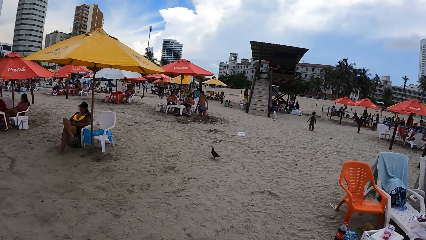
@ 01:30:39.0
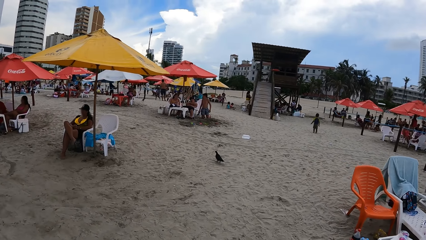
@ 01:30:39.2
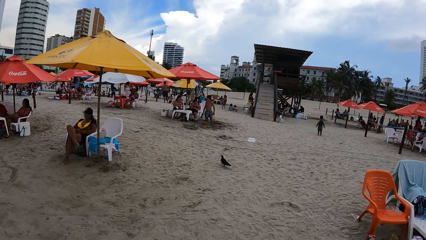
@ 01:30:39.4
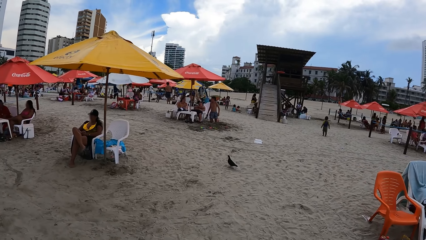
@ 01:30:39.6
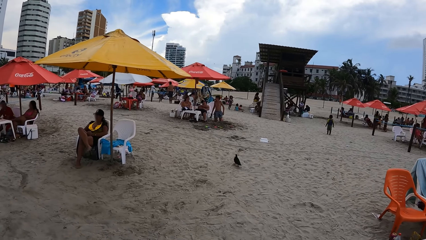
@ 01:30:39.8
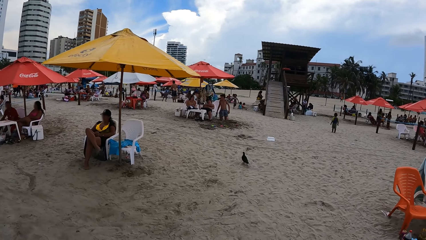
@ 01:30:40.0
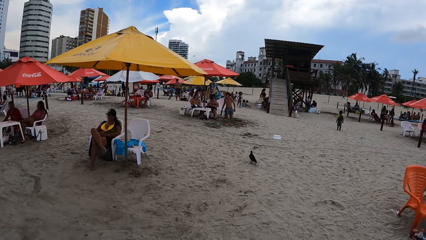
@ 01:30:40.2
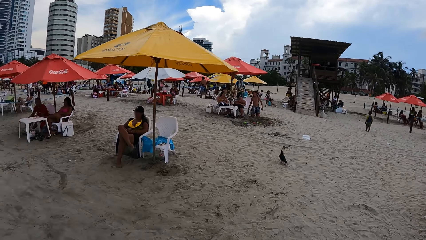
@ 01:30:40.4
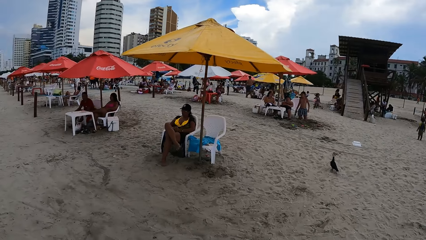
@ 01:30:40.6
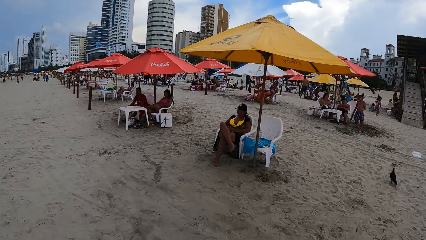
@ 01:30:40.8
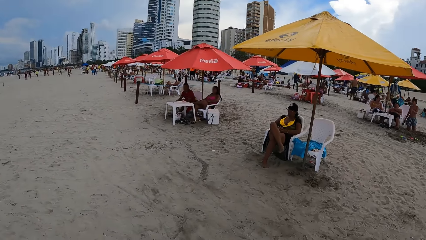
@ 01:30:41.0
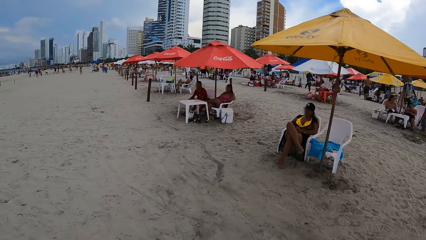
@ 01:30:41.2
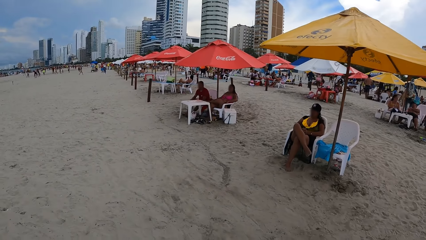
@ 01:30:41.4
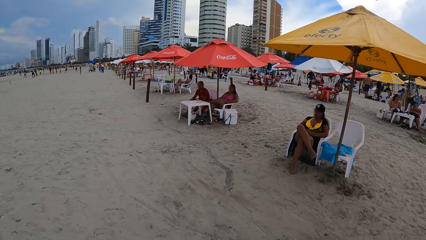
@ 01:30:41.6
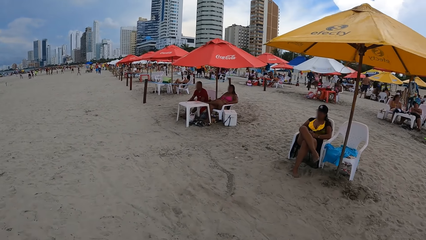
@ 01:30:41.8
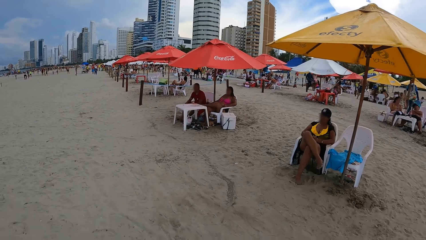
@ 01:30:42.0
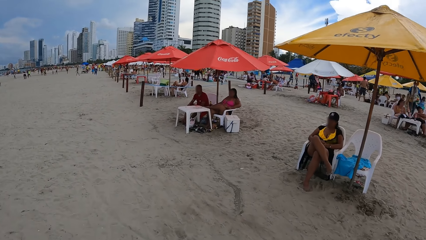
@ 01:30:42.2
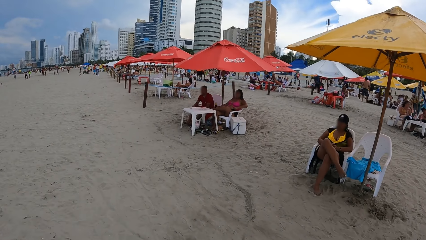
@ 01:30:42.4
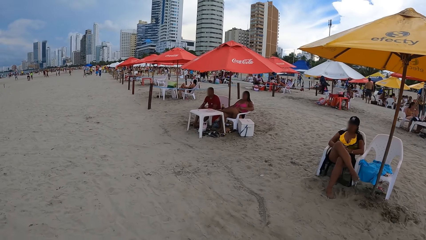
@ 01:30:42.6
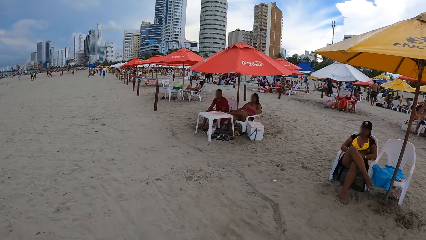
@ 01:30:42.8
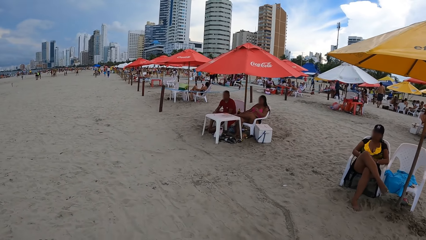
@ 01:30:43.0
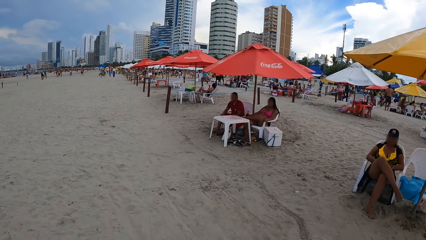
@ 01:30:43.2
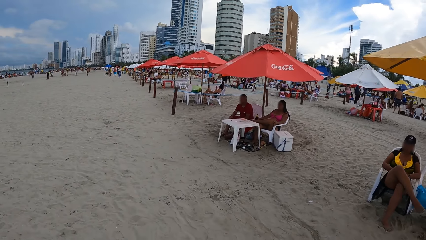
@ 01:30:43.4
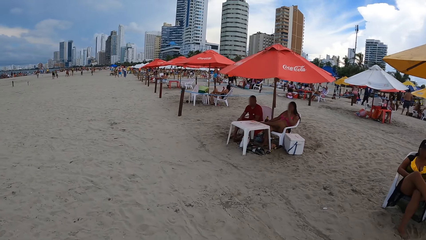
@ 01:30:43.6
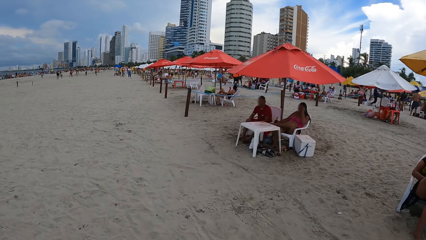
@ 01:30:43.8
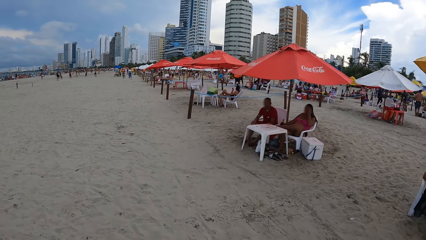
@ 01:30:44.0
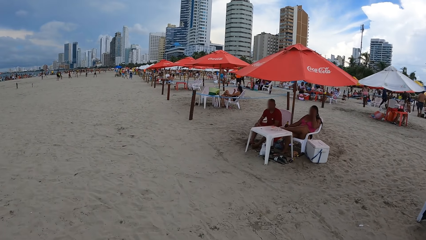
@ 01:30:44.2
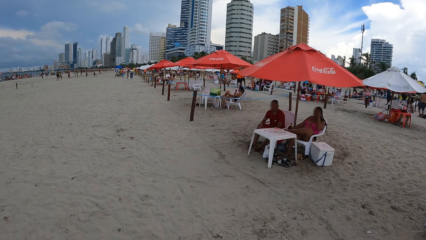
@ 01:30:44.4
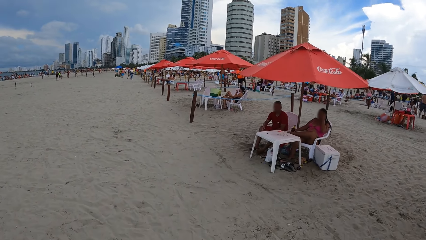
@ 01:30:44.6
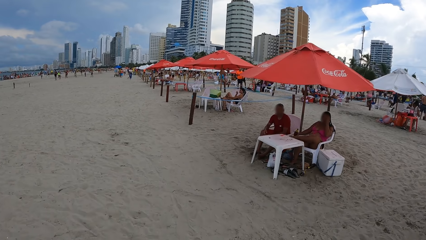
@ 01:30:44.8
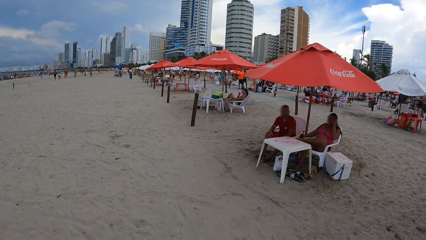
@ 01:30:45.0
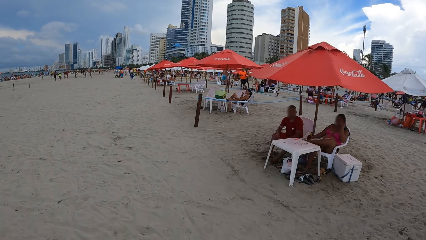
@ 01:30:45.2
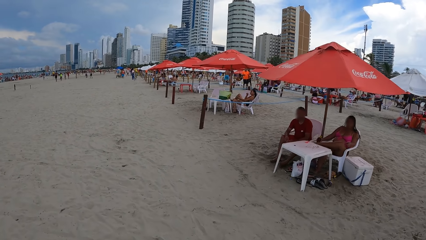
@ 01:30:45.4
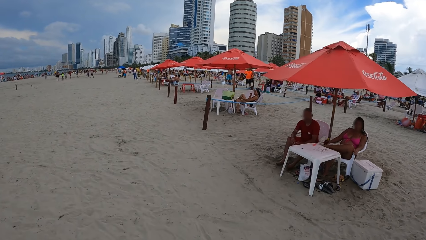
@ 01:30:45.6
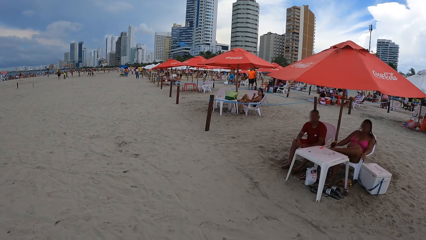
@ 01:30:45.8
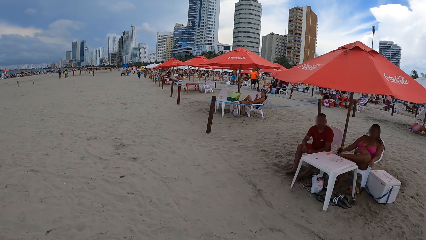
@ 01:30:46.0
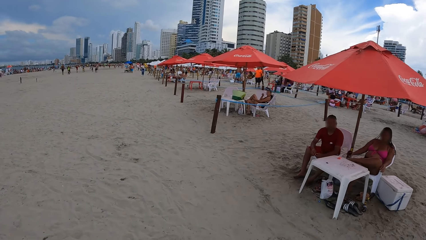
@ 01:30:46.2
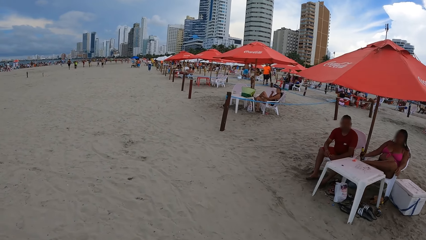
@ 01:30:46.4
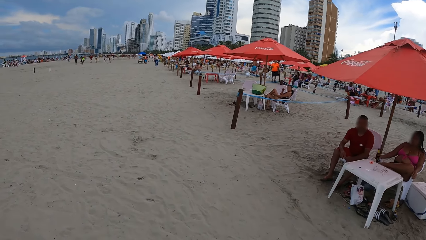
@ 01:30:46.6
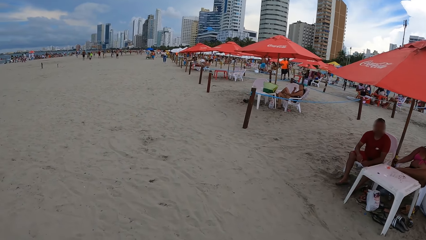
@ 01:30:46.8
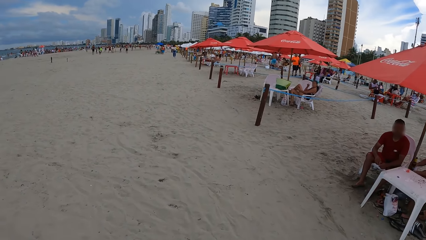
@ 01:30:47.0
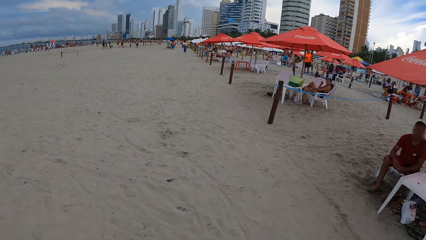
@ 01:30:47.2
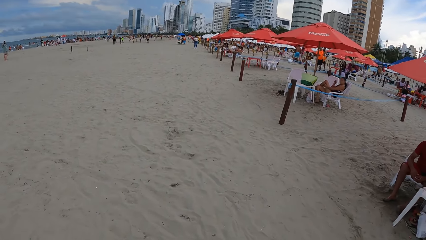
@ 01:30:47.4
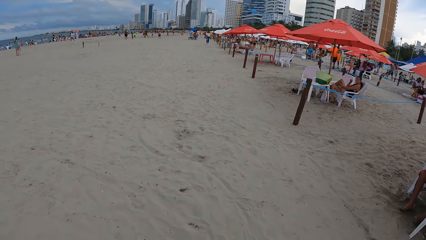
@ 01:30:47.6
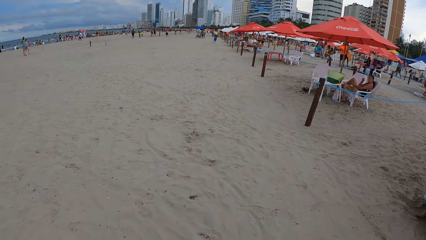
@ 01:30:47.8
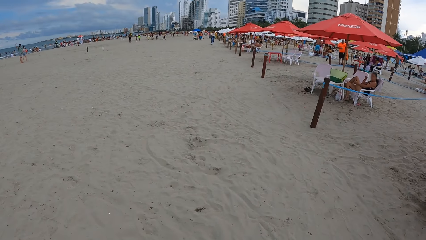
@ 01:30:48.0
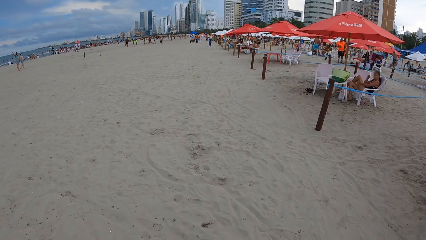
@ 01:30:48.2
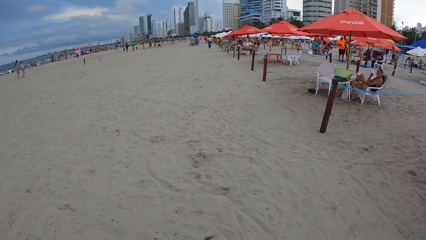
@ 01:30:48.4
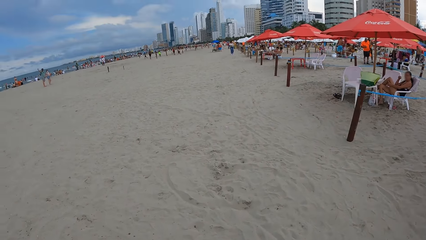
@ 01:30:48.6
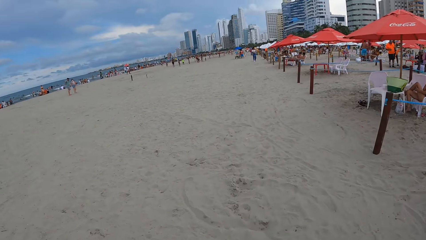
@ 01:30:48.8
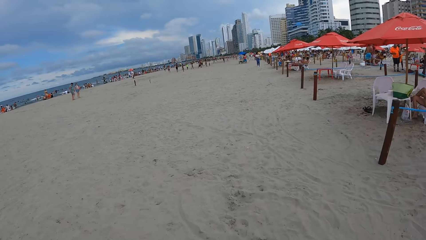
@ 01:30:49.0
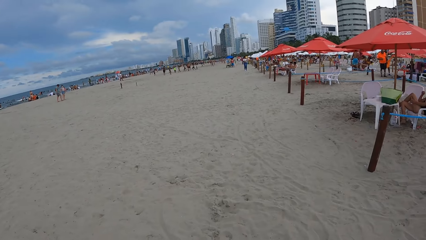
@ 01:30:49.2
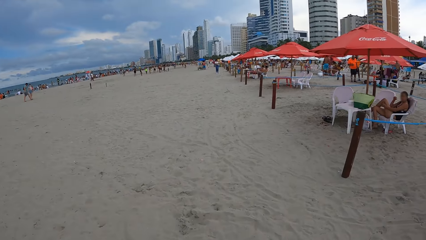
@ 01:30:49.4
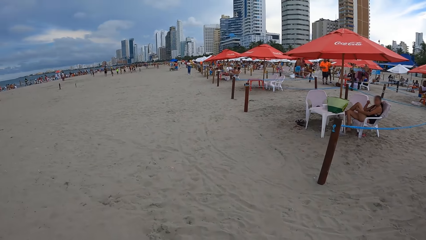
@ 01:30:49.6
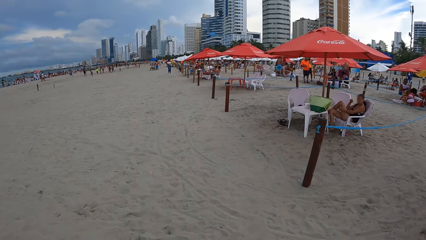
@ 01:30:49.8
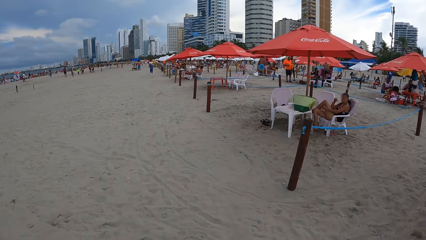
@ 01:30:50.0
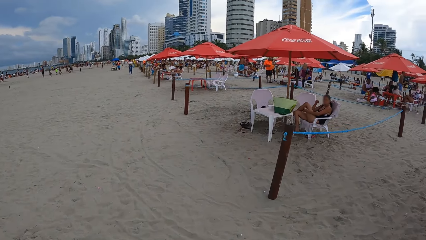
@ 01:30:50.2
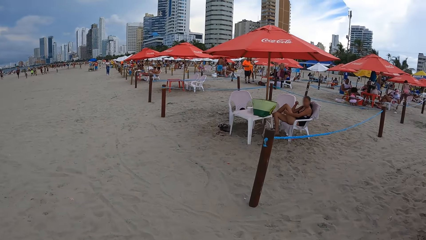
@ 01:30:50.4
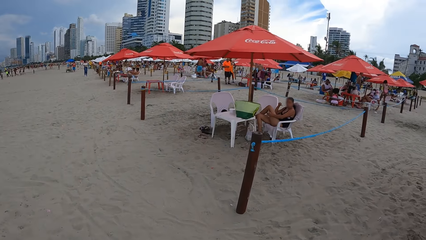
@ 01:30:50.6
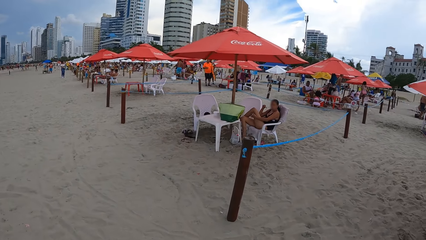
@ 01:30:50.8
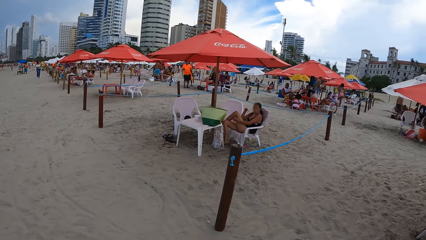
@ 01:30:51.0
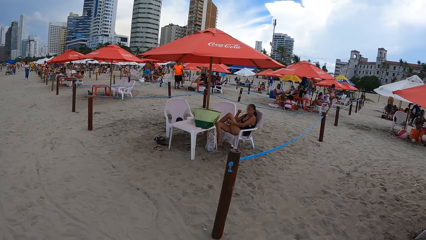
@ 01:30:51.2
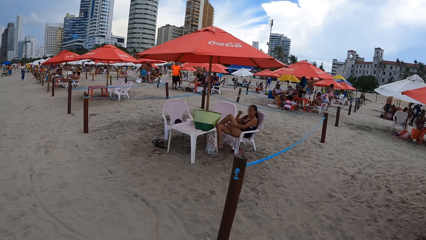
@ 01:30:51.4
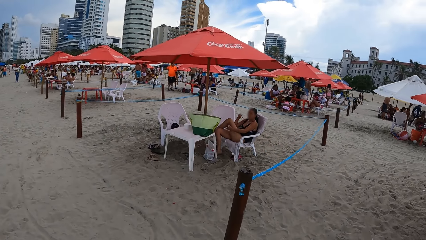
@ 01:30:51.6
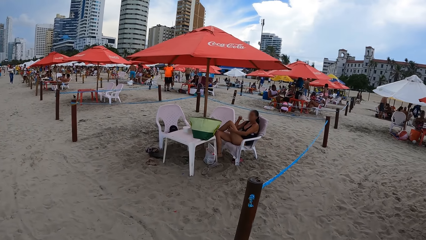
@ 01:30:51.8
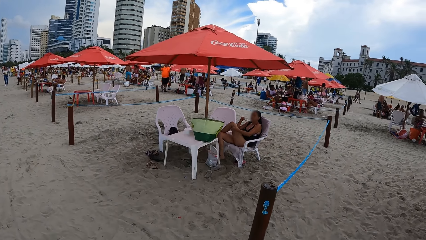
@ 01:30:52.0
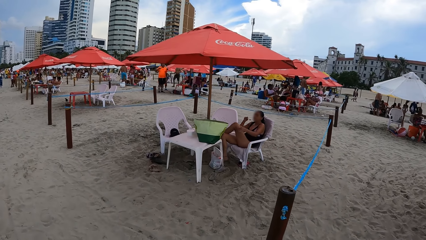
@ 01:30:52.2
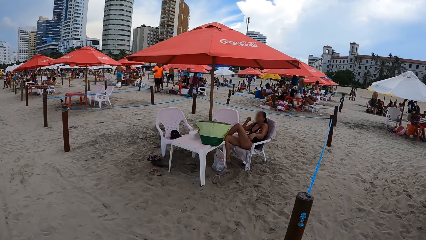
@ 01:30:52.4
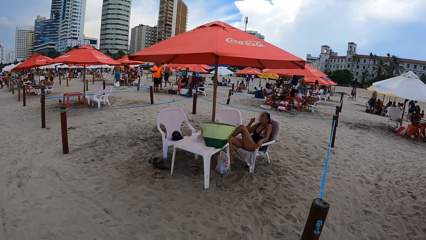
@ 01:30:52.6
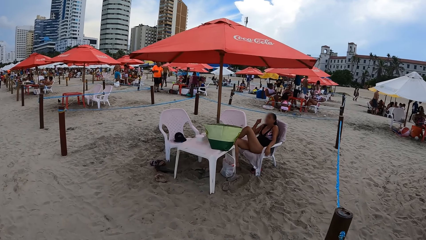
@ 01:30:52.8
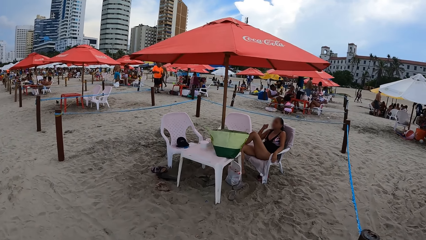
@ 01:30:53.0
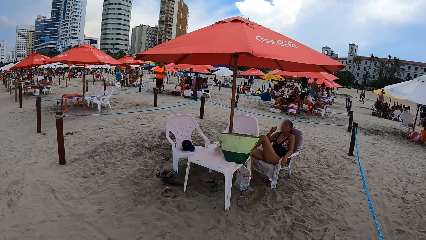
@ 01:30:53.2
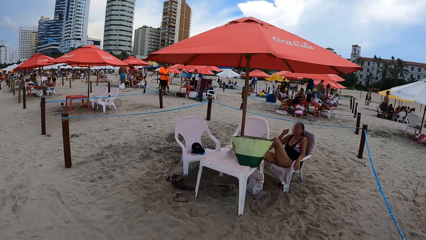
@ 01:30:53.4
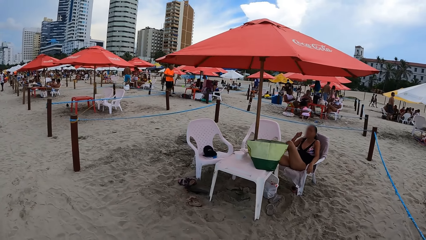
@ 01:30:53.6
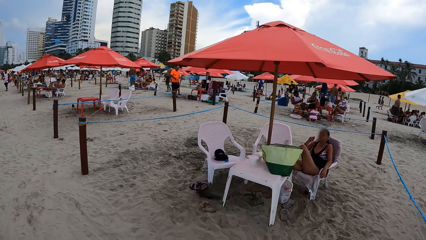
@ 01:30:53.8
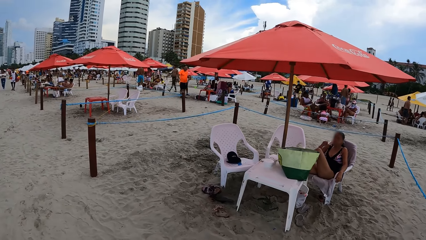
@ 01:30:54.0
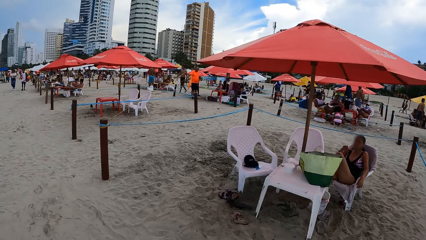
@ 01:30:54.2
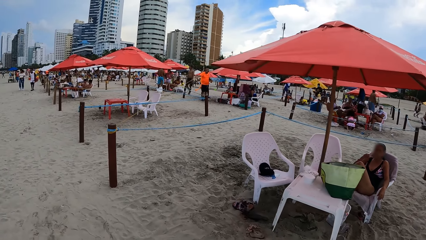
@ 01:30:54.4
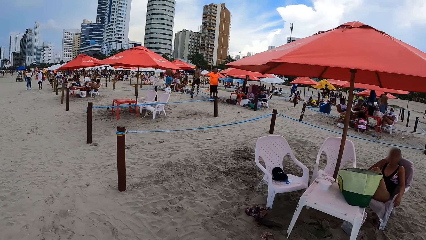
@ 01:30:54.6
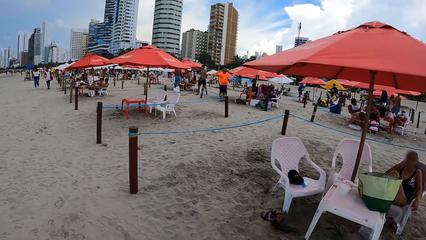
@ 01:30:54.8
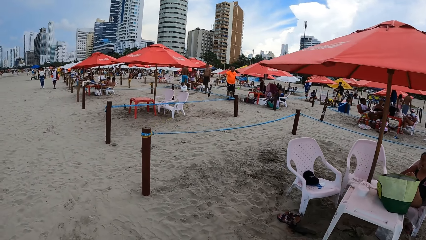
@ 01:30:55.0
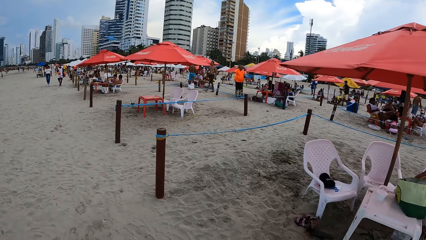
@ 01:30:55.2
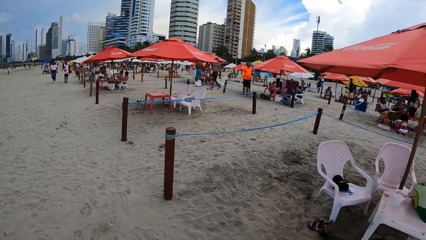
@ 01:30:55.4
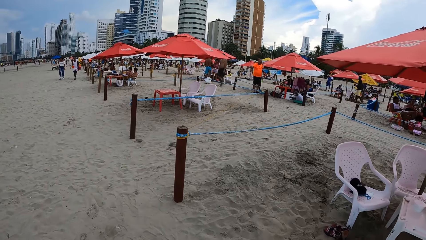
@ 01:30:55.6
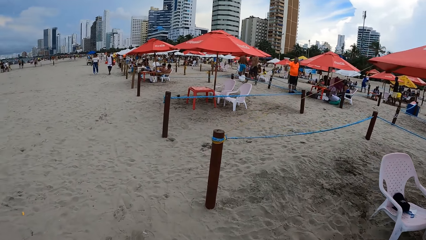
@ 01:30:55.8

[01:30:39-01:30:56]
The camera wearer looks around. They walk on the beach. They do it again. They look around. They walk on the beach.
